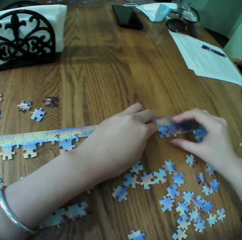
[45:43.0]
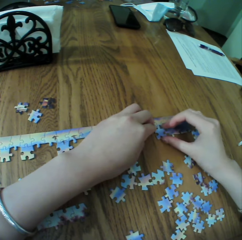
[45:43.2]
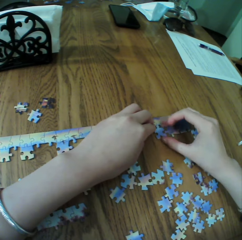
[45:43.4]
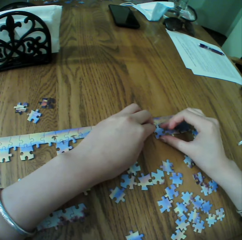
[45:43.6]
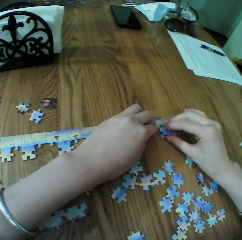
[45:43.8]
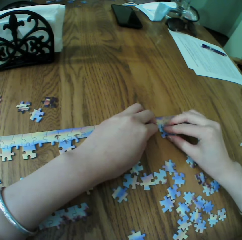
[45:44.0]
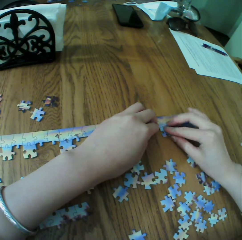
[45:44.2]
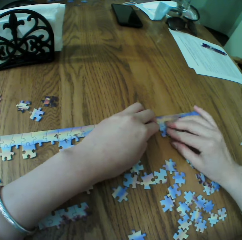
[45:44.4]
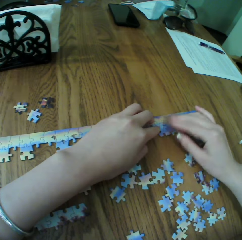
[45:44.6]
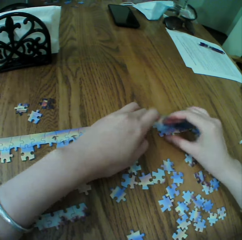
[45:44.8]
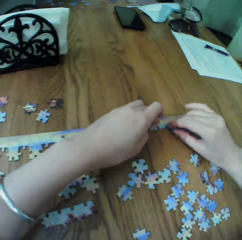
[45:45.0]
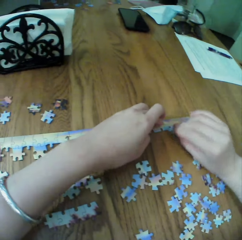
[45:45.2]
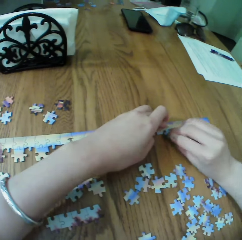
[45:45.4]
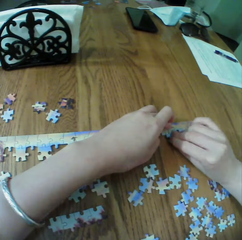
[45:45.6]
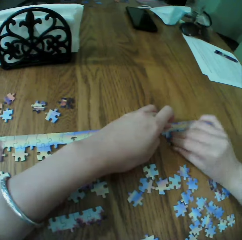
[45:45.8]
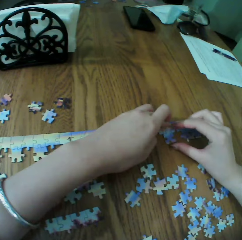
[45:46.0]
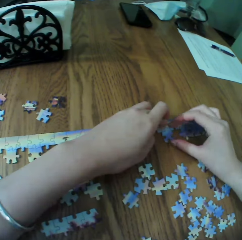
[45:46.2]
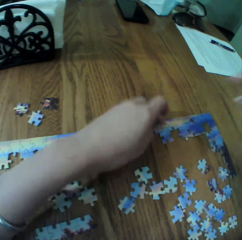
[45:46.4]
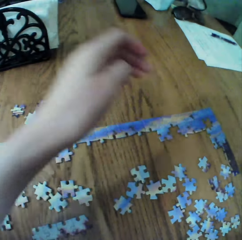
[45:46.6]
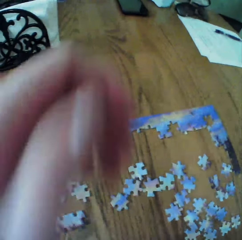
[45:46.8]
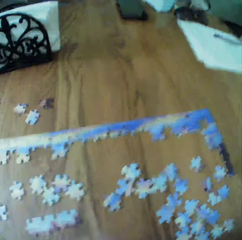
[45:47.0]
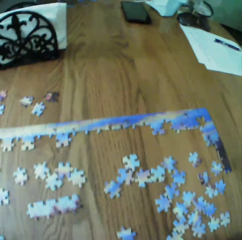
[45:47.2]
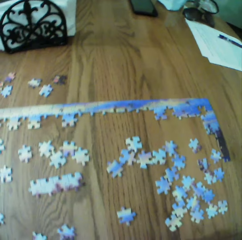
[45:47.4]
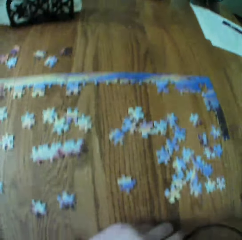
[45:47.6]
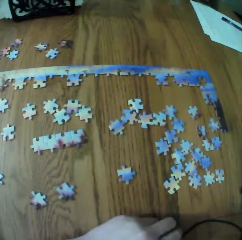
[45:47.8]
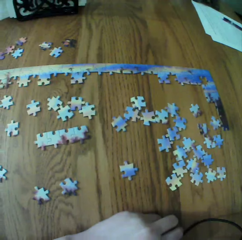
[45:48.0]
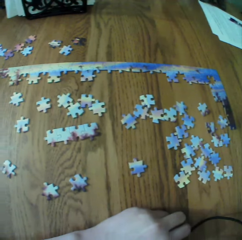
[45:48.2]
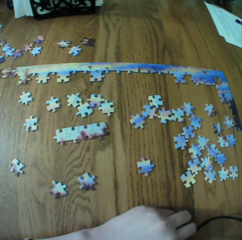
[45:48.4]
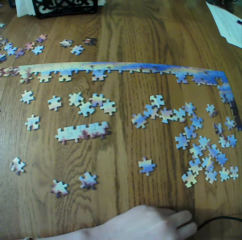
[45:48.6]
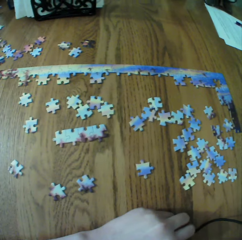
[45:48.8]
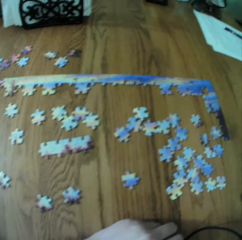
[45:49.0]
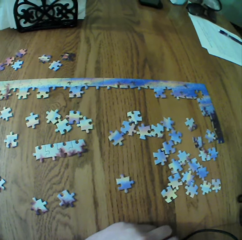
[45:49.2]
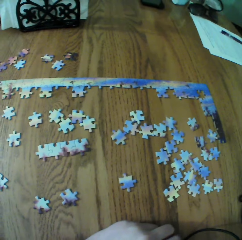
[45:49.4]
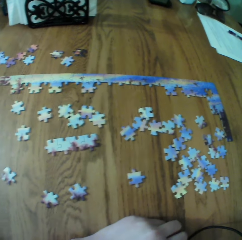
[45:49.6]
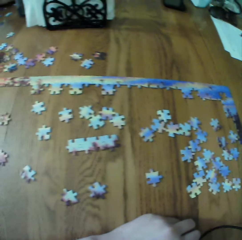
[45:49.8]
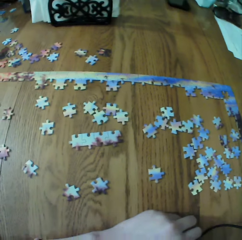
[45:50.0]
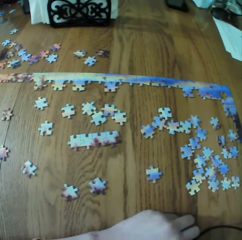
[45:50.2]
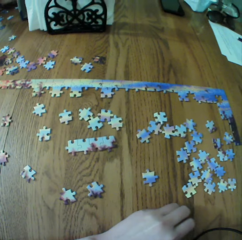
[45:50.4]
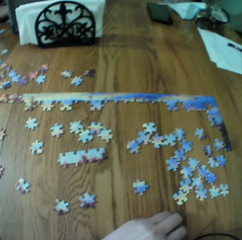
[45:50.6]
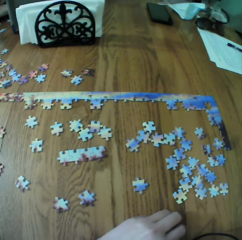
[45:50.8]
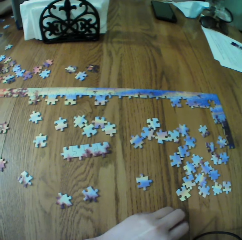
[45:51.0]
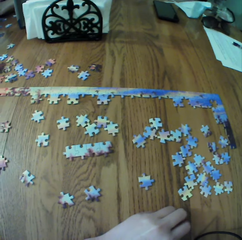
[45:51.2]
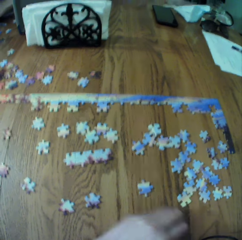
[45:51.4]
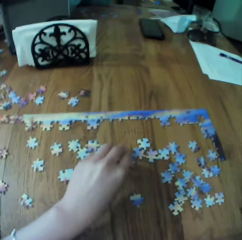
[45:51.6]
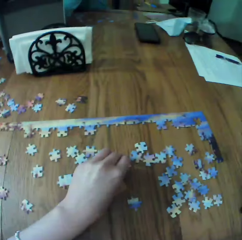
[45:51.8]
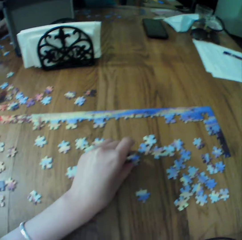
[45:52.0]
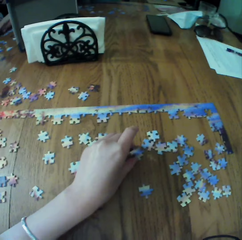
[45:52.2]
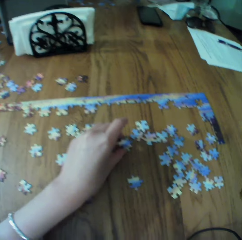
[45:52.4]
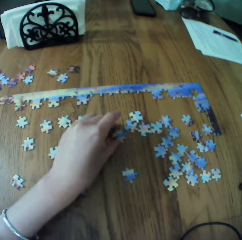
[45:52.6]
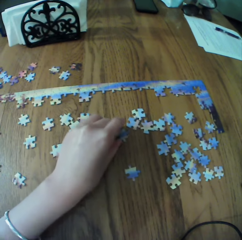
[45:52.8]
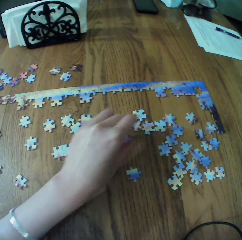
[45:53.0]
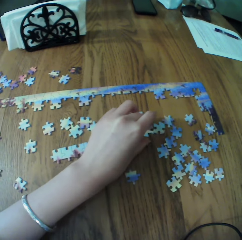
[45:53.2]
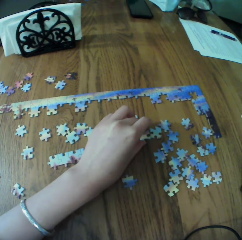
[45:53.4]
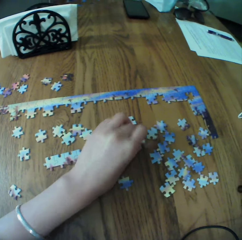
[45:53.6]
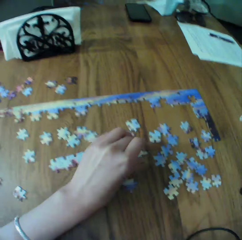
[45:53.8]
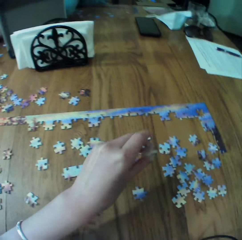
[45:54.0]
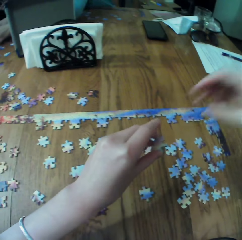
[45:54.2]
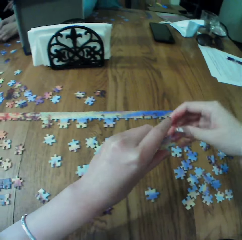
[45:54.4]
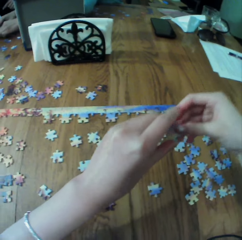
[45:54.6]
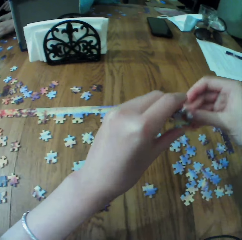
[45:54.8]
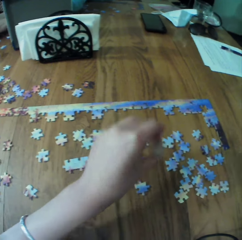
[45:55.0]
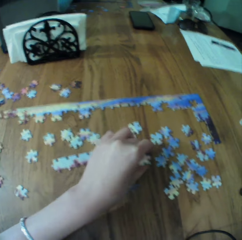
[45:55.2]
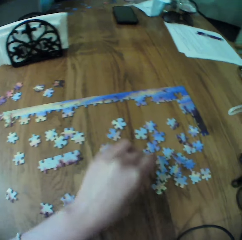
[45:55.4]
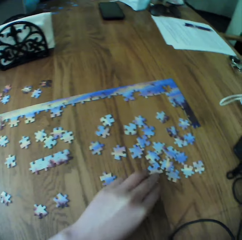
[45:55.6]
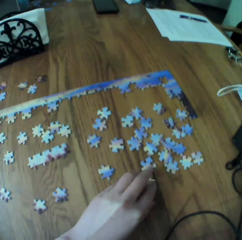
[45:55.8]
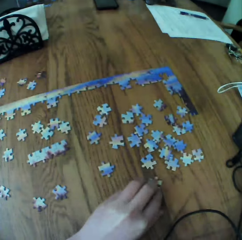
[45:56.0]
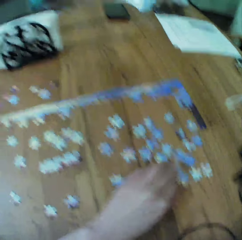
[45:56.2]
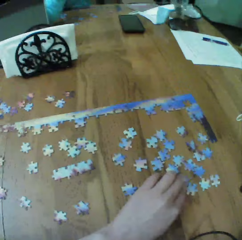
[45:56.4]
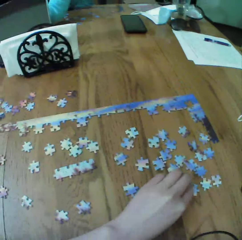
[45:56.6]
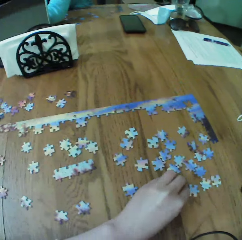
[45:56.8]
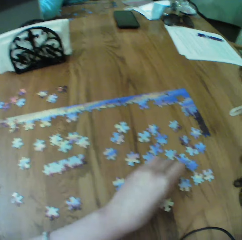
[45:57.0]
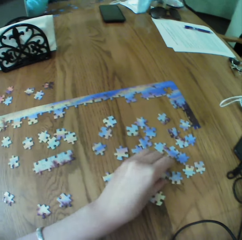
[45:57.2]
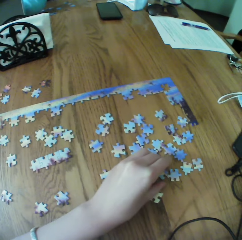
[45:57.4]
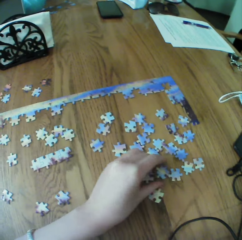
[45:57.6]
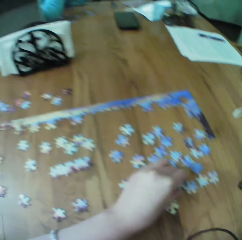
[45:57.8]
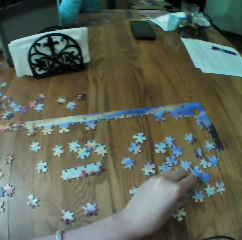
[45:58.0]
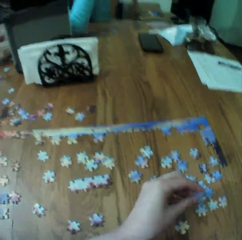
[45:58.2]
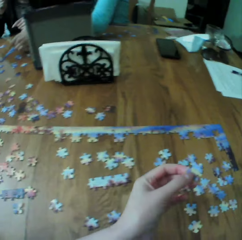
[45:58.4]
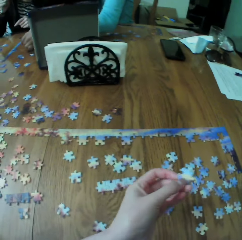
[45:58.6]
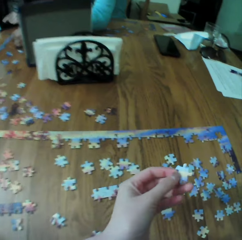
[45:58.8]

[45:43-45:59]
The camera wearer stares at the puzzle. They play jigsaw. They touch the puzzle.

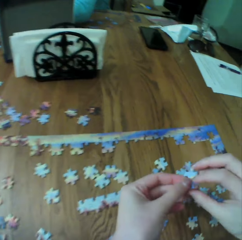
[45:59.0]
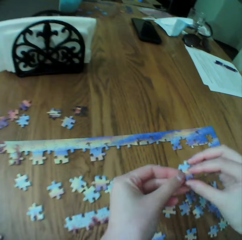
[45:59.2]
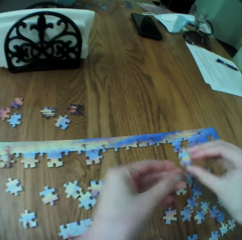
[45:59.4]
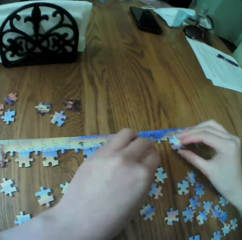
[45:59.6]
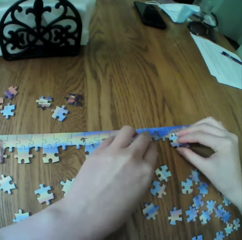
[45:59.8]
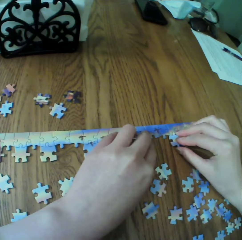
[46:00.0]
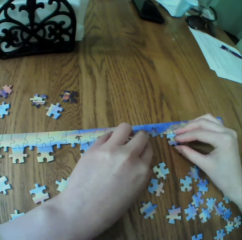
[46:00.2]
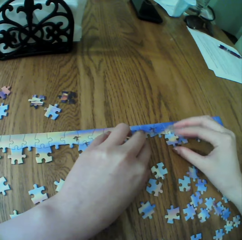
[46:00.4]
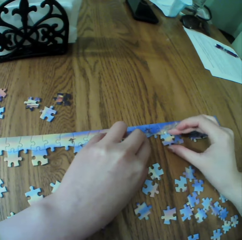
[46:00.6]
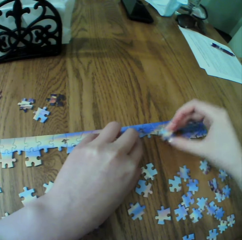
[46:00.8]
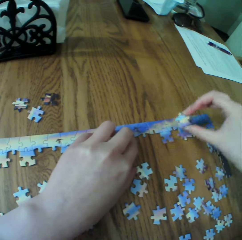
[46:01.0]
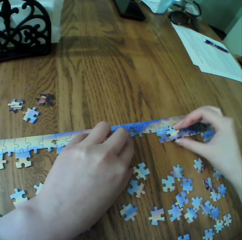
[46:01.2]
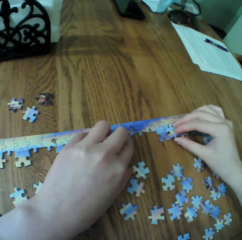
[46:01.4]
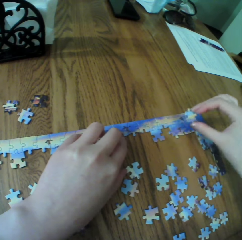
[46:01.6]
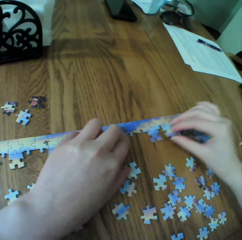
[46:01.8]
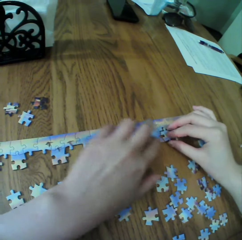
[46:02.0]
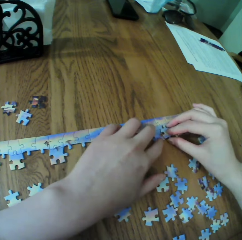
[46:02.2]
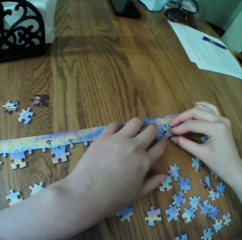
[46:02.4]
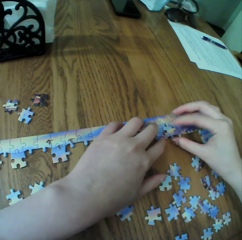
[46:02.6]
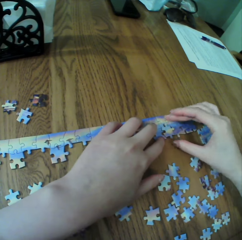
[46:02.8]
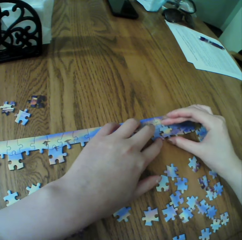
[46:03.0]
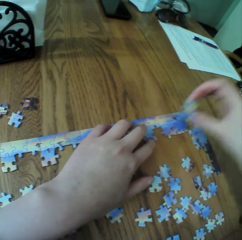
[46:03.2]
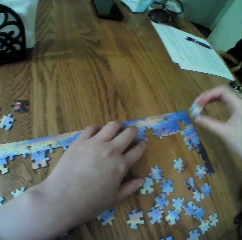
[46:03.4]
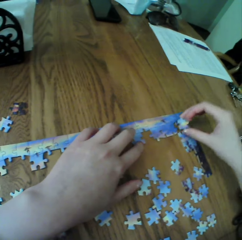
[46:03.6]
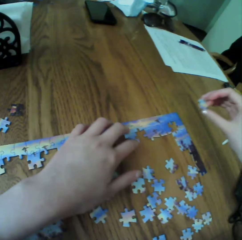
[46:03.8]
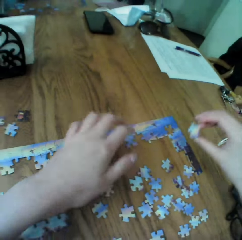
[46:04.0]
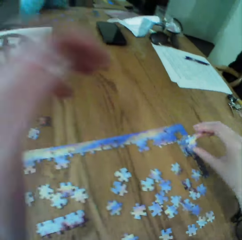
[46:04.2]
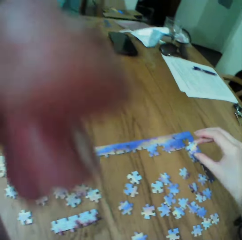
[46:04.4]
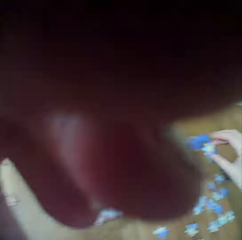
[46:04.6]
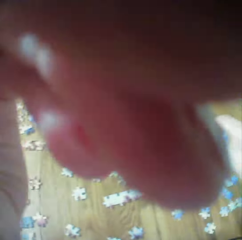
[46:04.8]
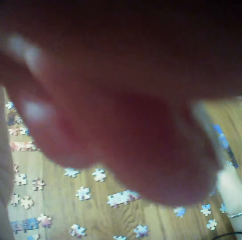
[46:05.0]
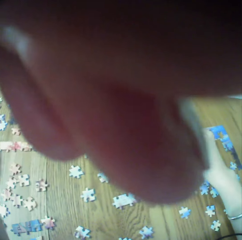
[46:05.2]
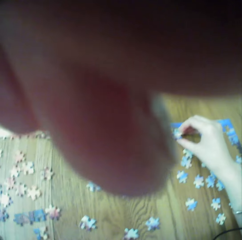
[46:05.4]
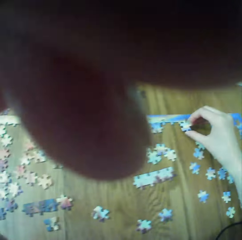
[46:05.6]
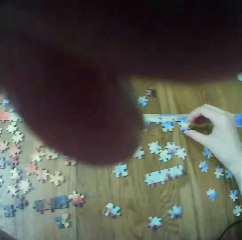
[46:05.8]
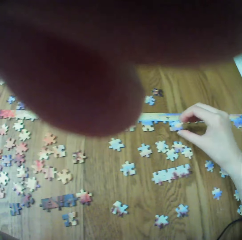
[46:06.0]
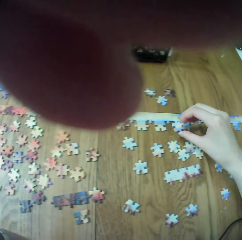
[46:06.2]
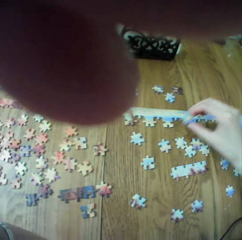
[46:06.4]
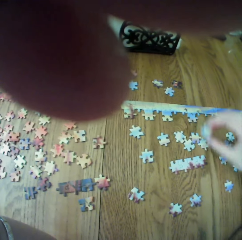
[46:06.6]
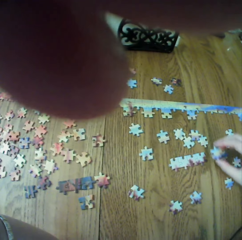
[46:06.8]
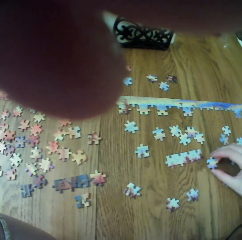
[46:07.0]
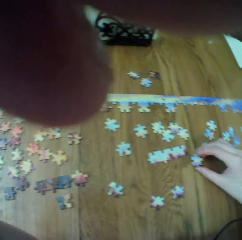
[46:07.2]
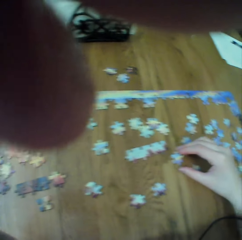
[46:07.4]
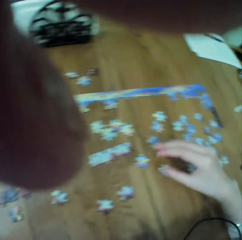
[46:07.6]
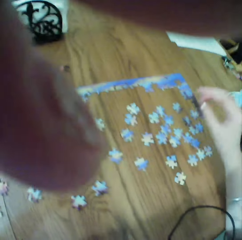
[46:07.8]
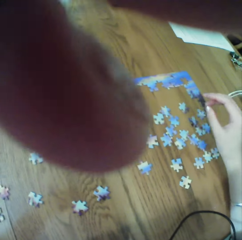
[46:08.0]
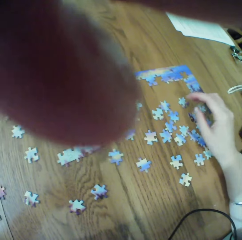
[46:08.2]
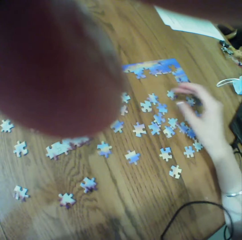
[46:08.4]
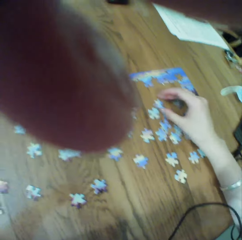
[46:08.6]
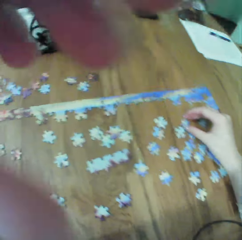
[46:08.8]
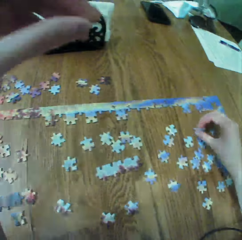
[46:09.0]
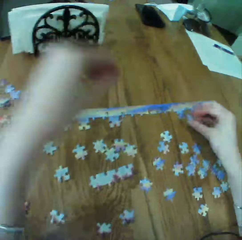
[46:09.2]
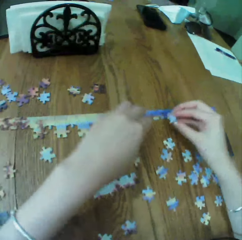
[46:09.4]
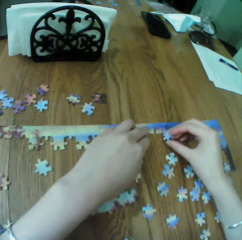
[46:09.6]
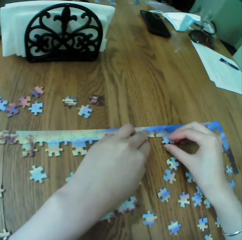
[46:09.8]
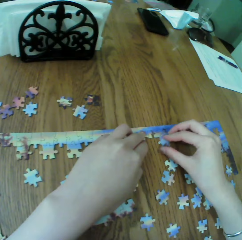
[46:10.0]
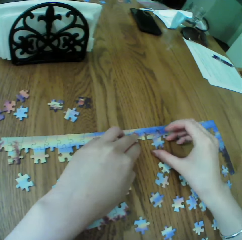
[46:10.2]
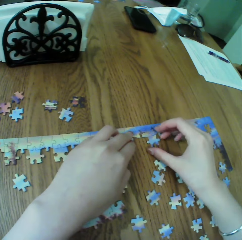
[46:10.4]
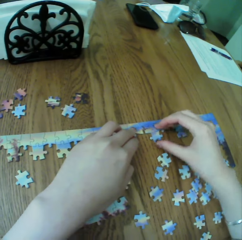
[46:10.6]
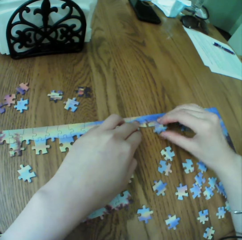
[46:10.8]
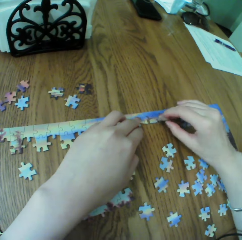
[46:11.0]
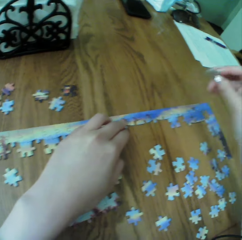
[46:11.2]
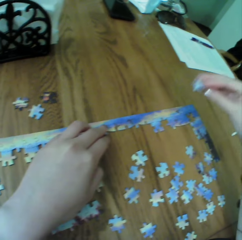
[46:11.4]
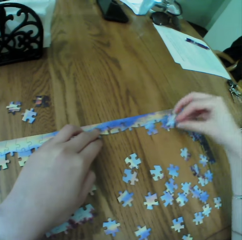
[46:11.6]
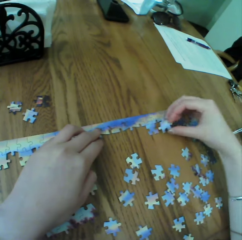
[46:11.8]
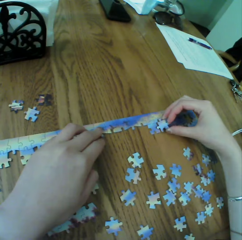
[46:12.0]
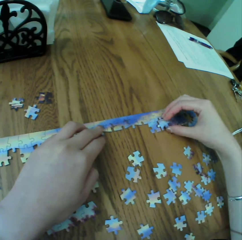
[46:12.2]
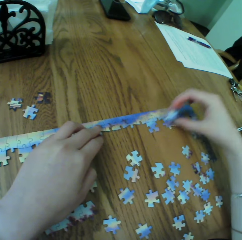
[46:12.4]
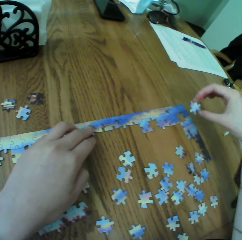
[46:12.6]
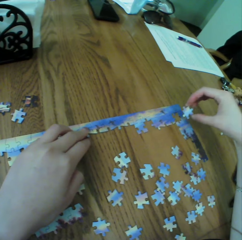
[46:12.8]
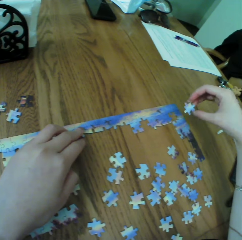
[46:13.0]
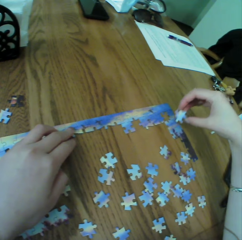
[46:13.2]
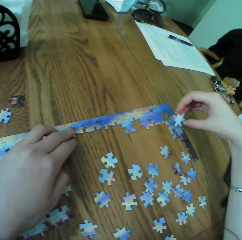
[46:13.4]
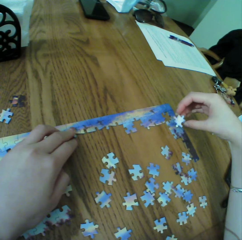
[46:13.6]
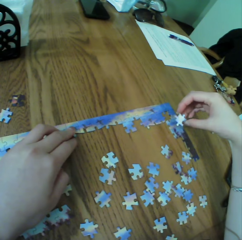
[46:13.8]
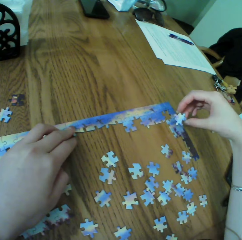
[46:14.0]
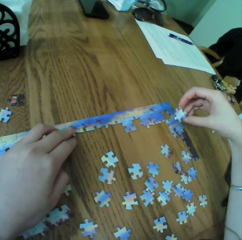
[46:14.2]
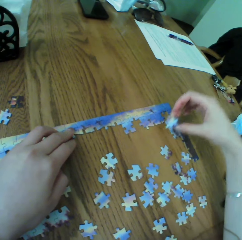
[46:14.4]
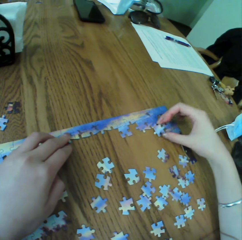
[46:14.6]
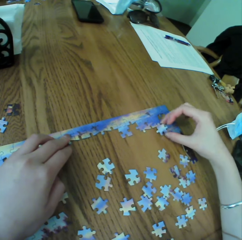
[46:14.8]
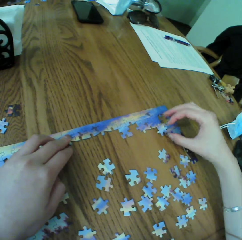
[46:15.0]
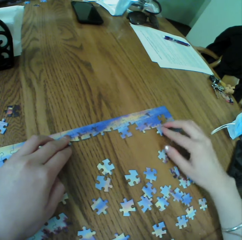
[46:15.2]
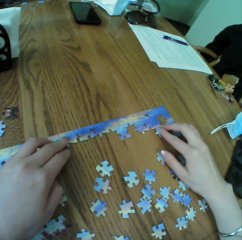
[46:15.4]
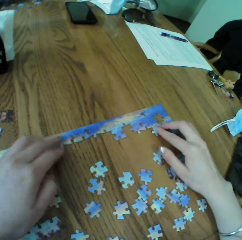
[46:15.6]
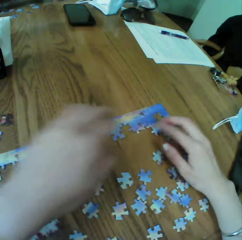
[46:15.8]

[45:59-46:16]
The camera wearer arranges the puzzle. They touch the camera. They raise a hand up. They fit the pieces. They arrange the puzzle.
